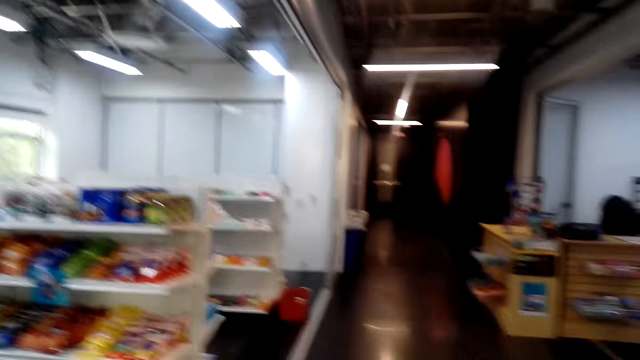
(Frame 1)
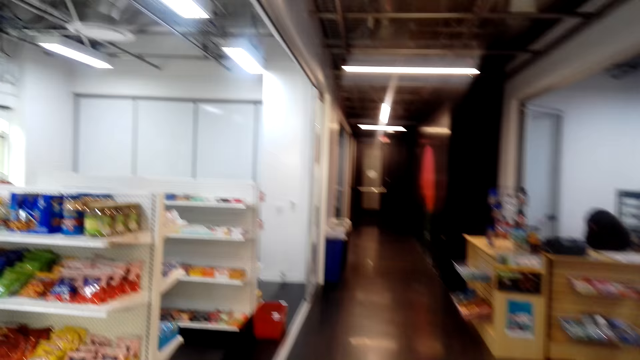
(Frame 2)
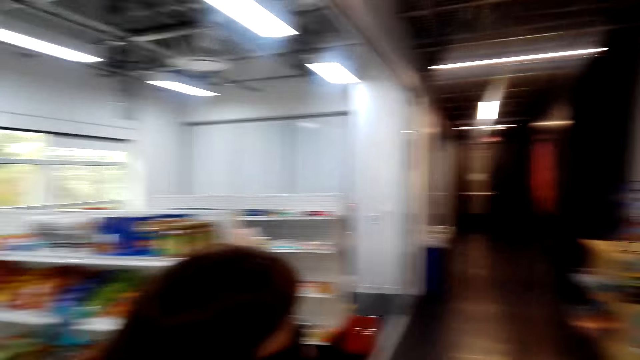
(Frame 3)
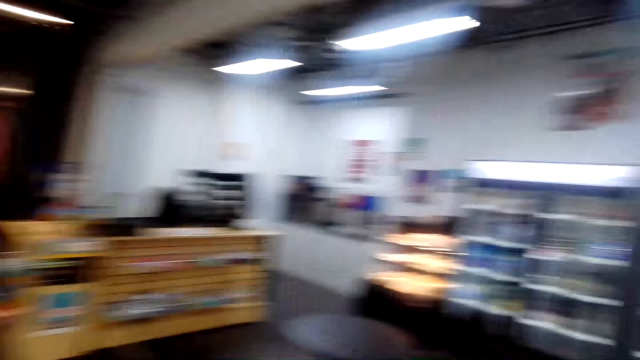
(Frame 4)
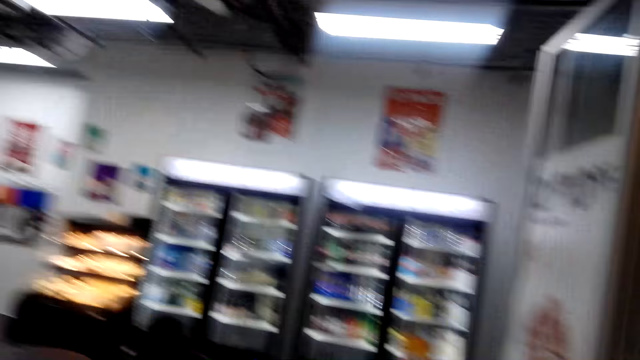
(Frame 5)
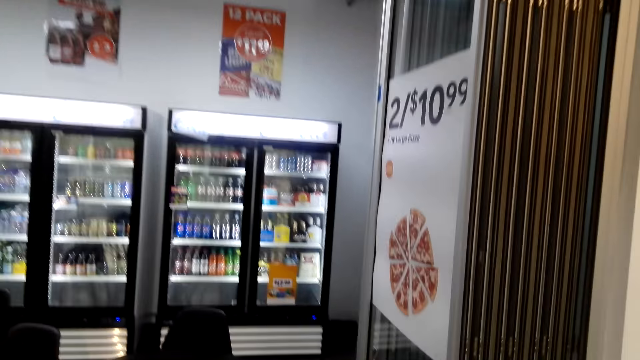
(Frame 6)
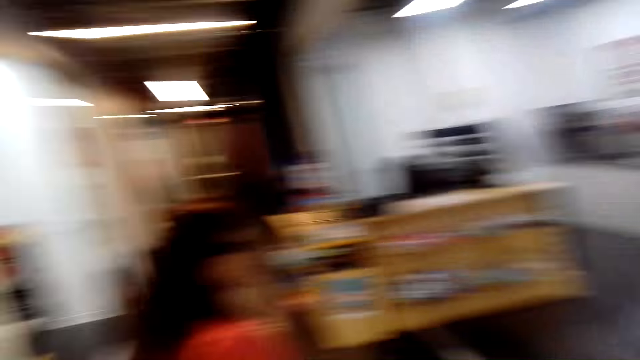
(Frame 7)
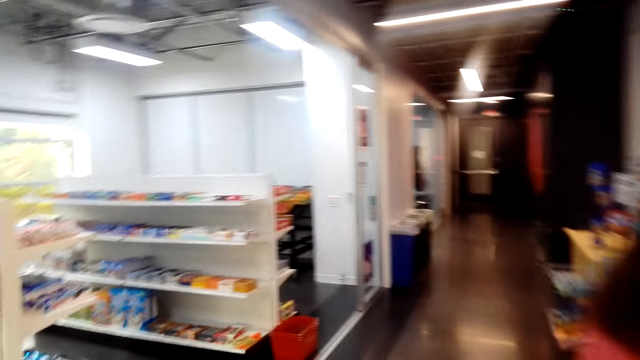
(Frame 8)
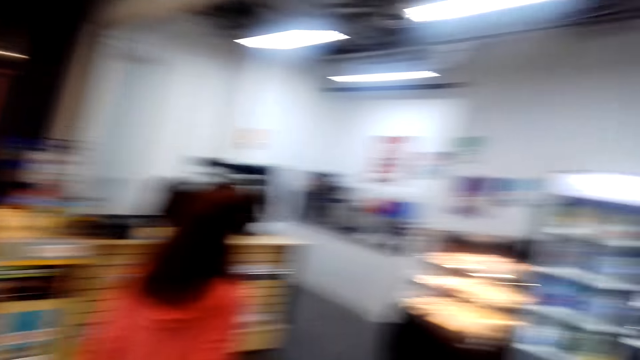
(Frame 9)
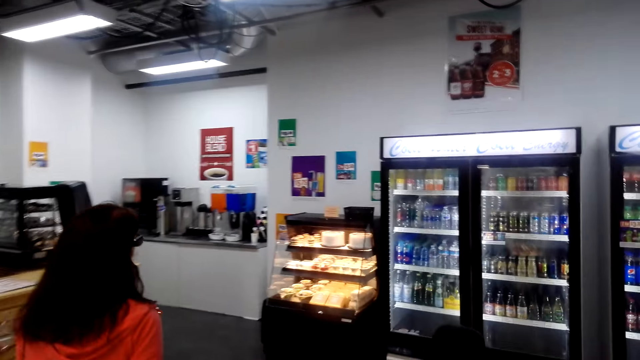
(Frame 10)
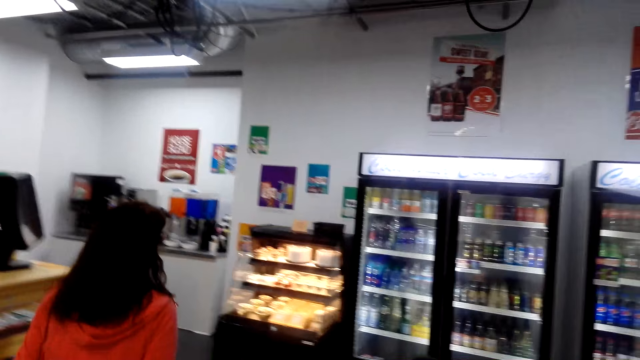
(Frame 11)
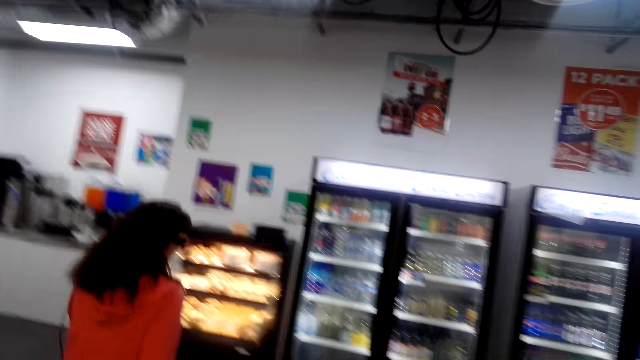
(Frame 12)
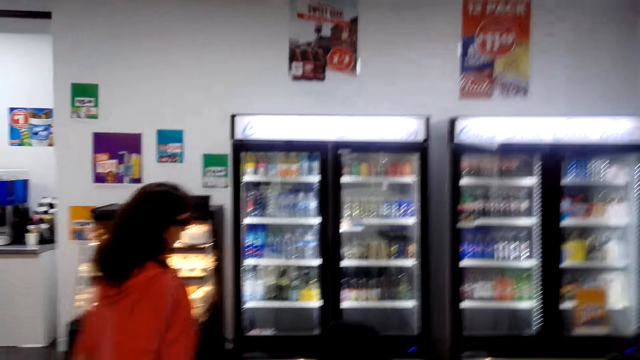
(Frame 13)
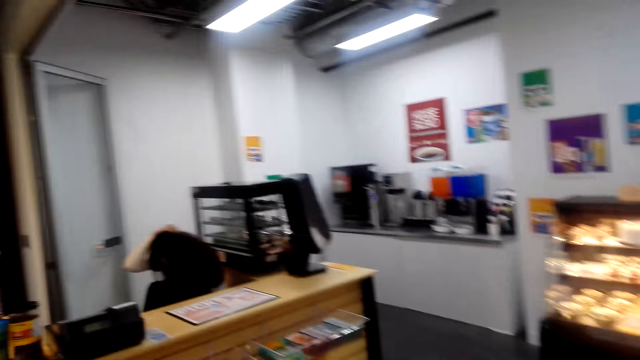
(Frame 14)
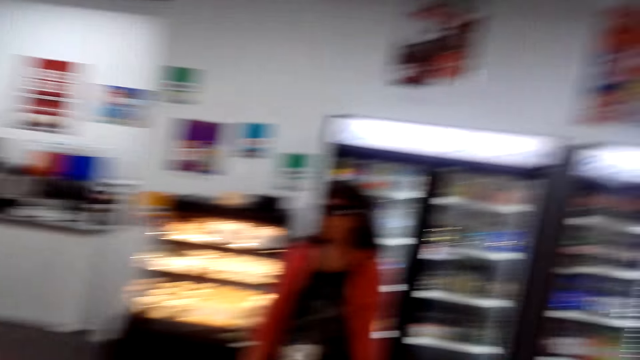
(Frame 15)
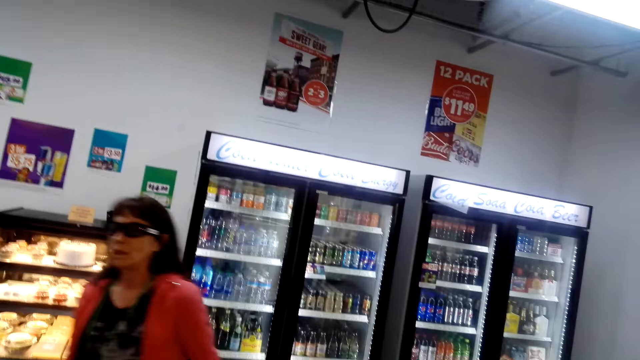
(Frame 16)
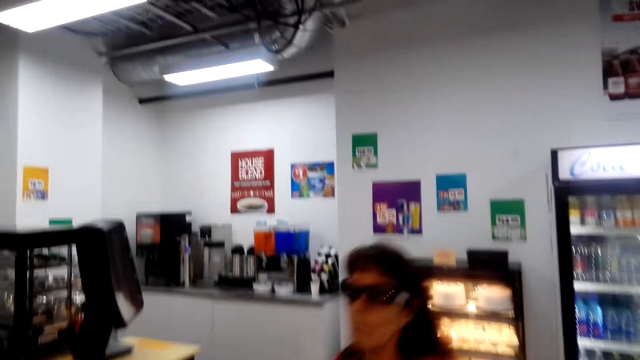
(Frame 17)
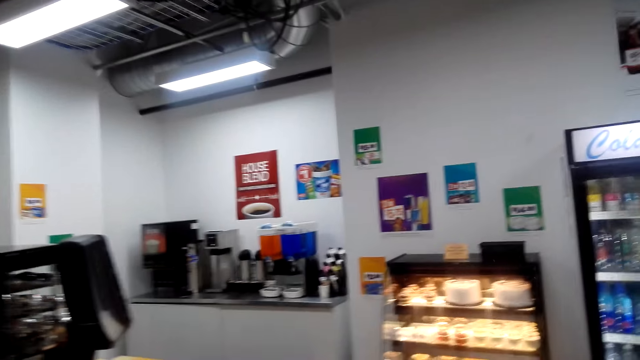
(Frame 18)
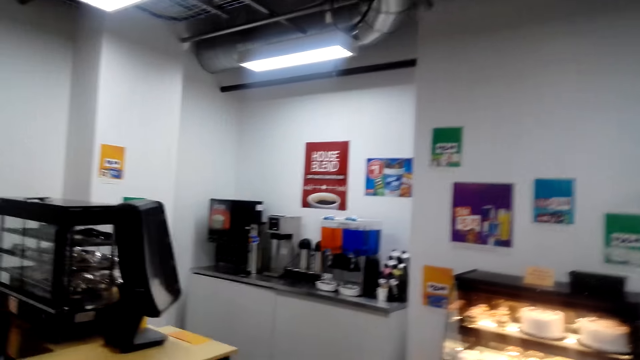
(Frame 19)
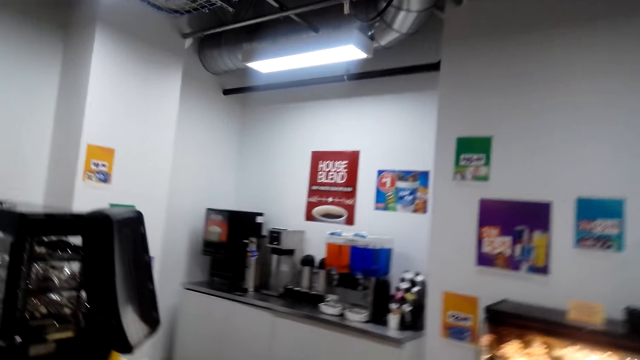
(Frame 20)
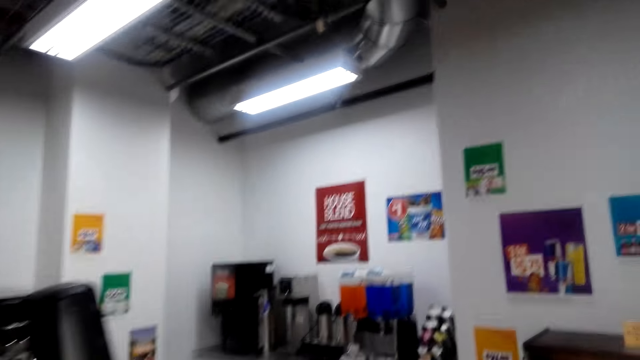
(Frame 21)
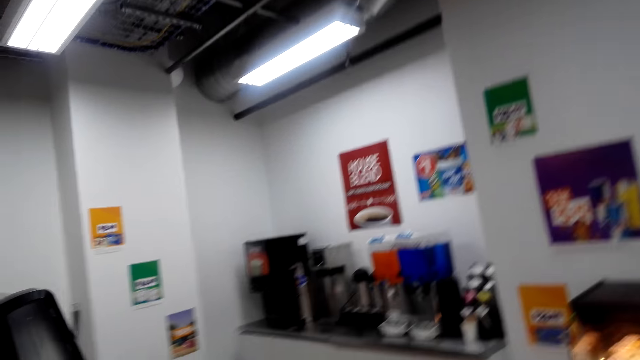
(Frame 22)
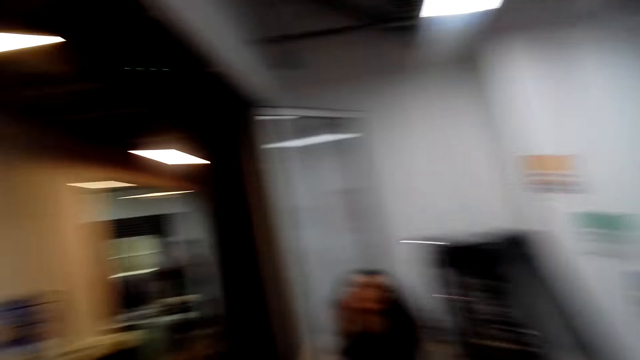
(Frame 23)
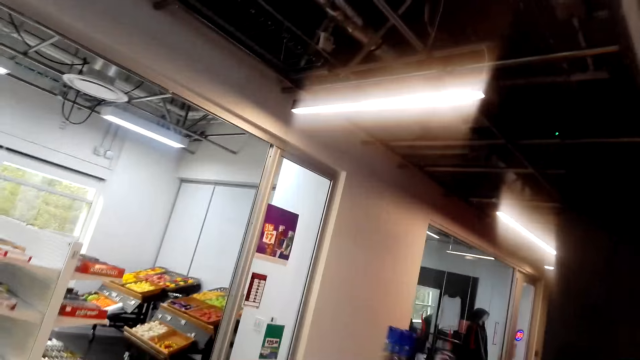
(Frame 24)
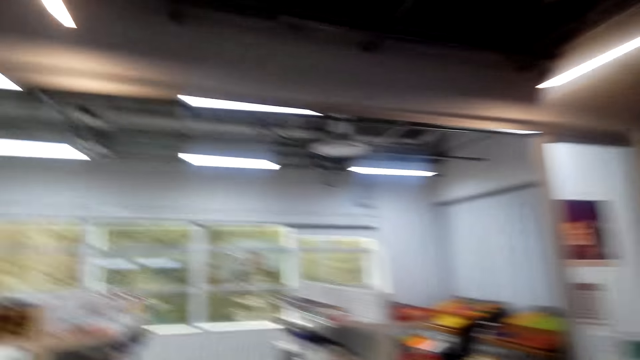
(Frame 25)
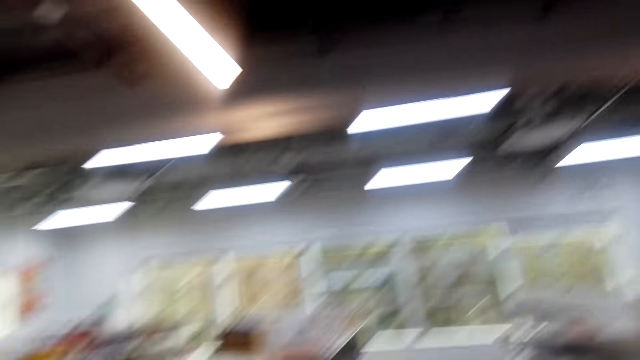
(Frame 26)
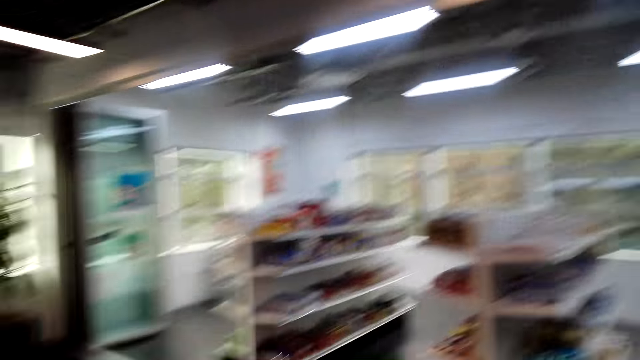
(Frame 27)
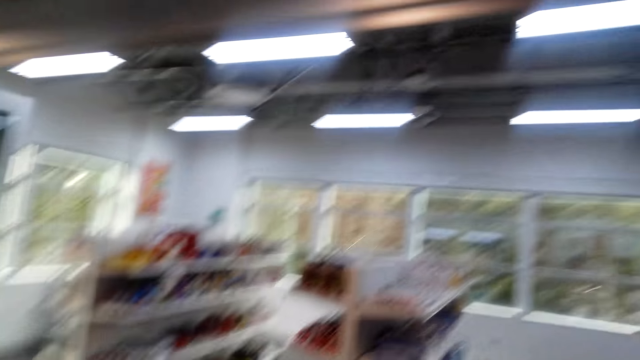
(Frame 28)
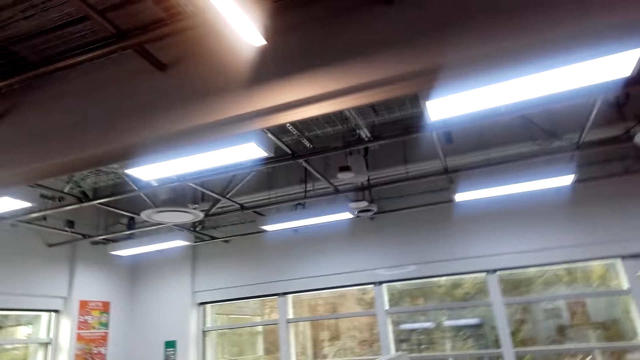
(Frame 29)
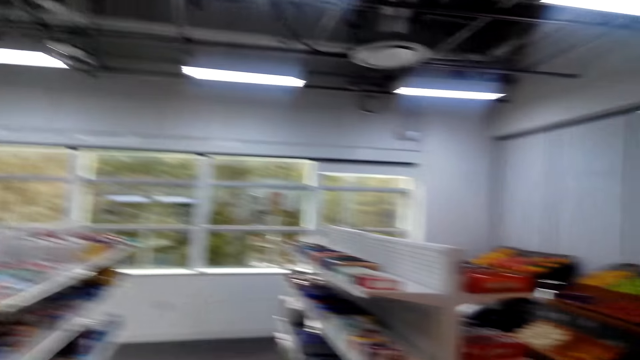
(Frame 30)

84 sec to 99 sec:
A woman talks with the camera wearer. The camera wearer talks with the woman, and looks around the store. The woman converses to the camera wearer, and walks in front of the camera wearer. The camera wearer looks at the woman and talks with the woman. The woman talks with the camera wearer. The camera wearer looks around the store, and talks with the woman. The woman talks with the camera wearer.

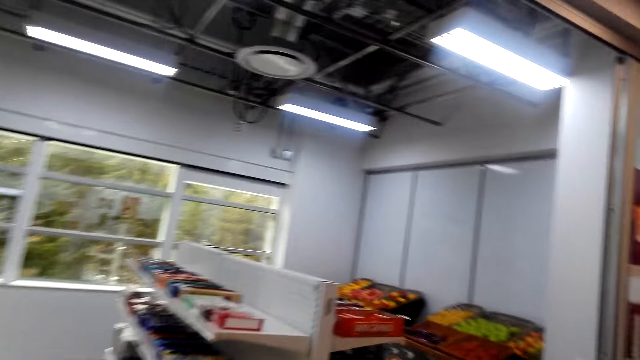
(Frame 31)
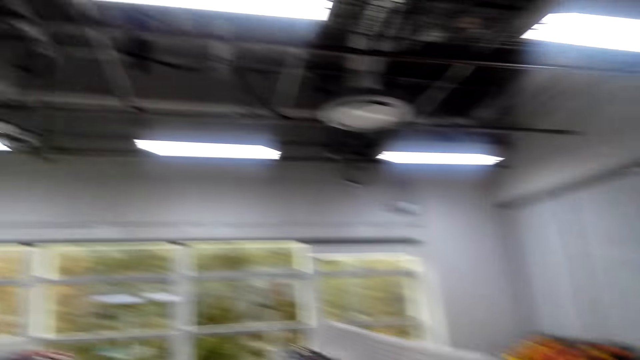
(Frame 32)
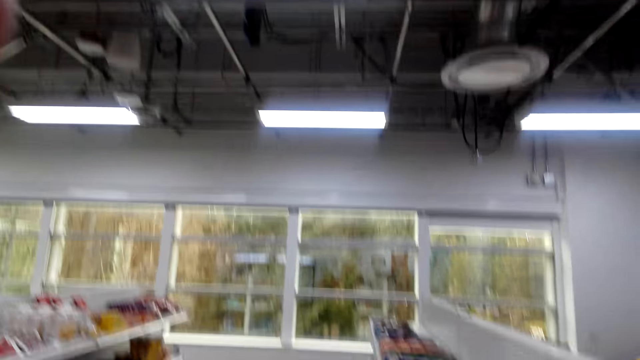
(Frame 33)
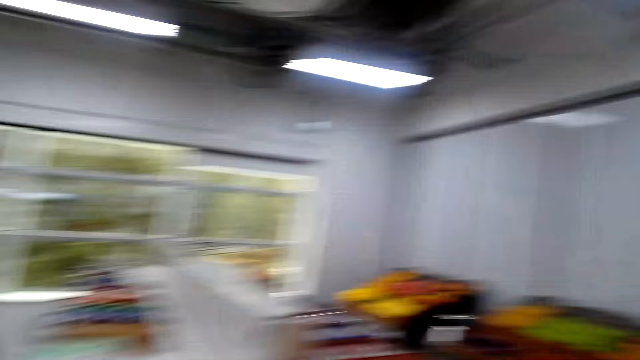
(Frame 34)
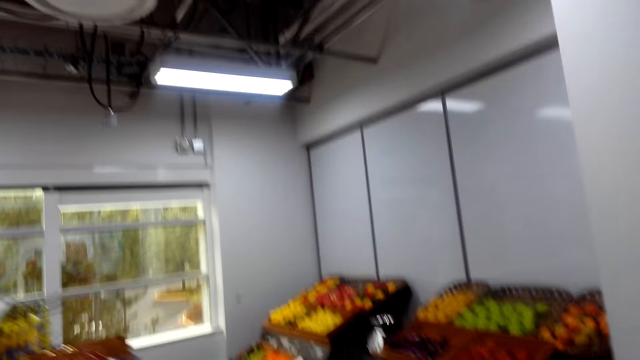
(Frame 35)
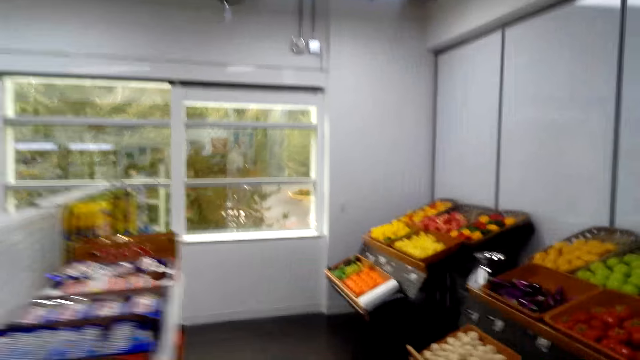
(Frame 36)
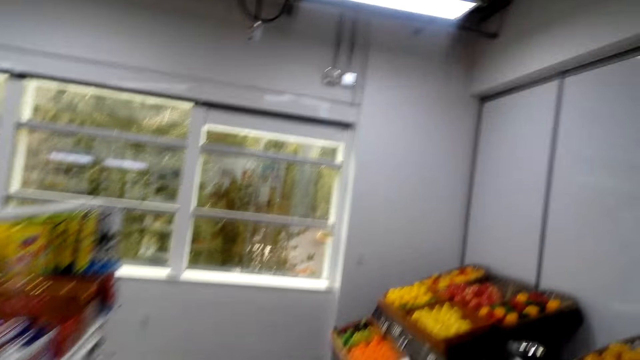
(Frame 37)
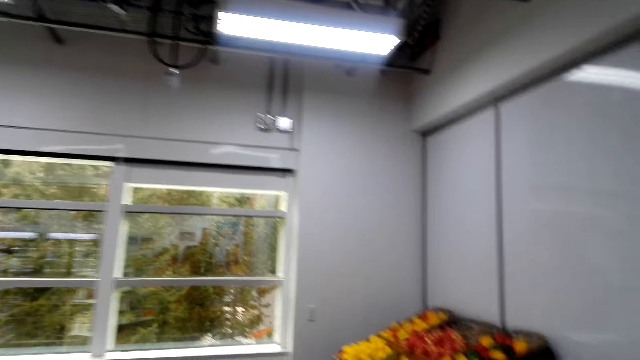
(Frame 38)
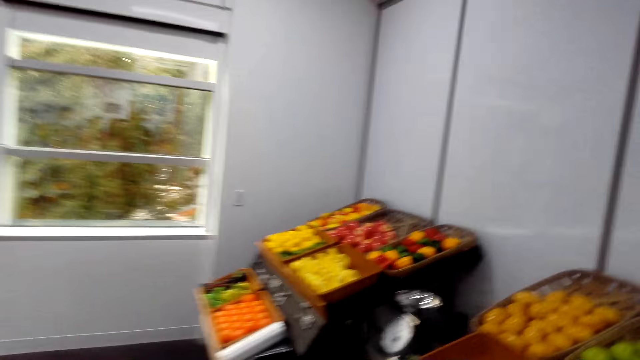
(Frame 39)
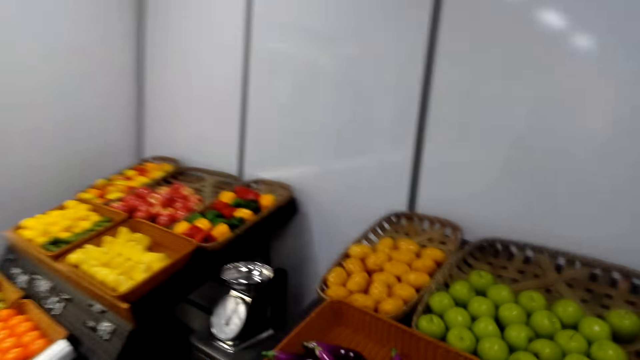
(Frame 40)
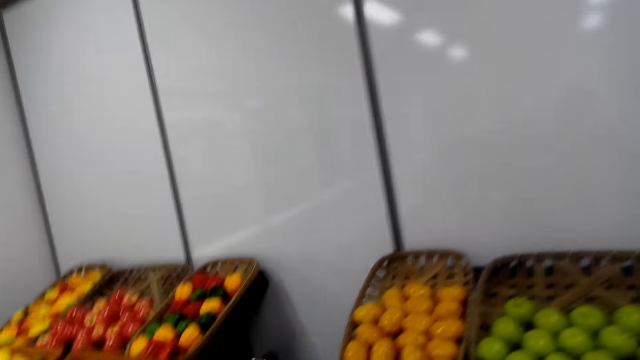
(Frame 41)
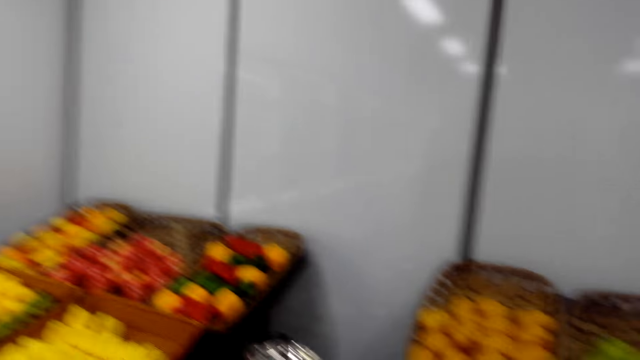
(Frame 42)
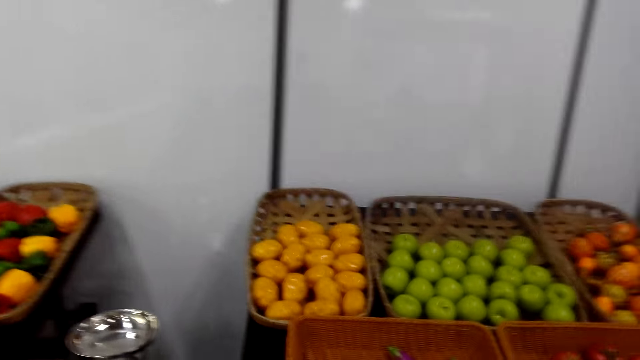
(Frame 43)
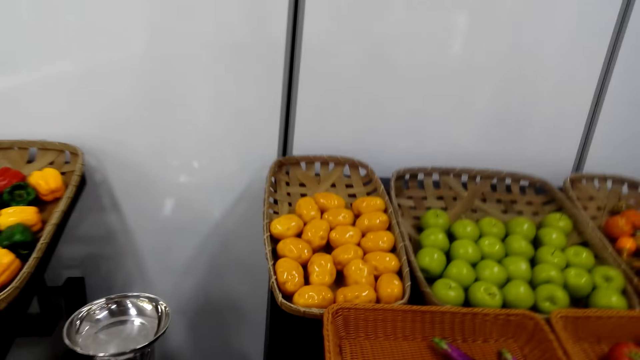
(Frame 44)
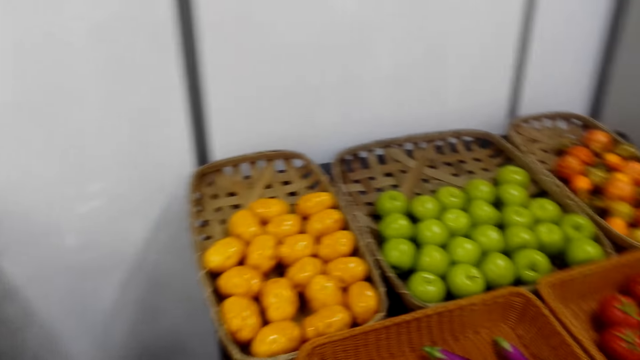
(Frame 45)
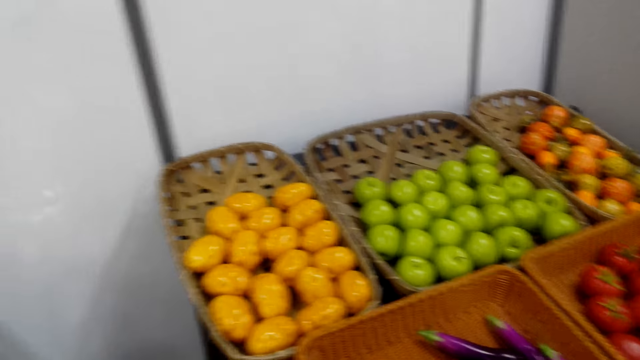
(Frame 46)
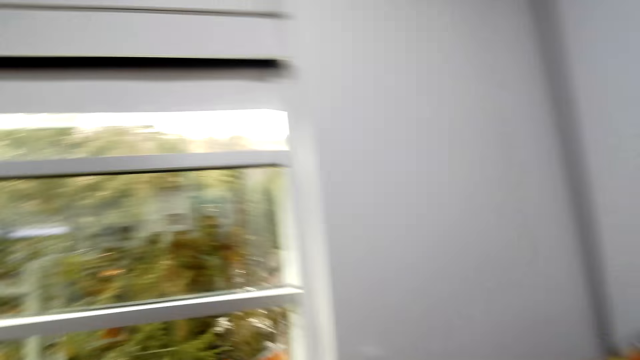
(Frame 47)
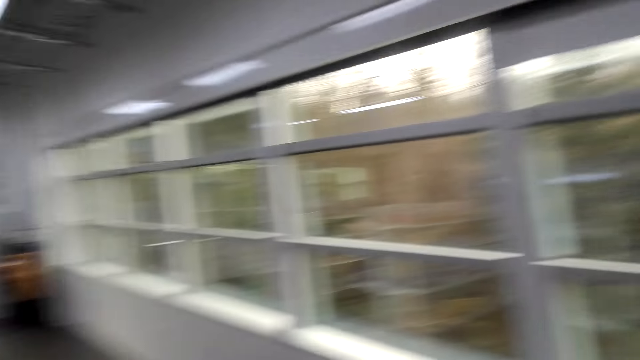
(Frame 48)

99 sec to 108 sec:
The camera wearer walks to the fruits. They talk with a woman. The woman talks with the camera wearer. The camera wearer laughs. The woman talks with the camera wearer. The camera wearer talks with the woman, and turns around.
